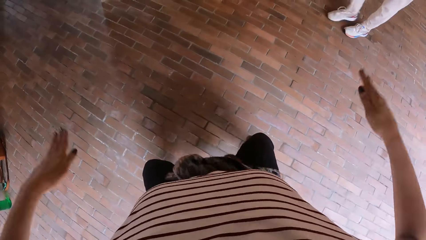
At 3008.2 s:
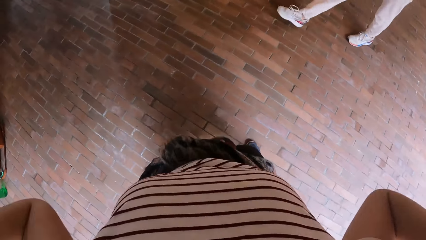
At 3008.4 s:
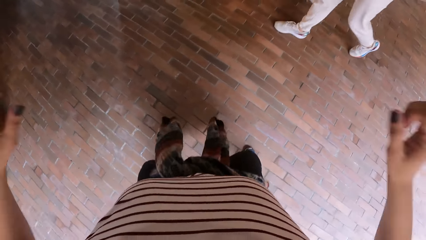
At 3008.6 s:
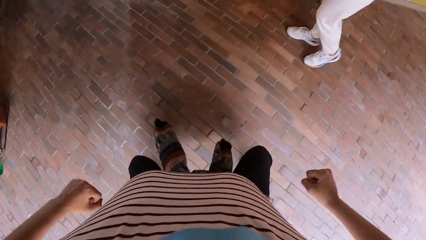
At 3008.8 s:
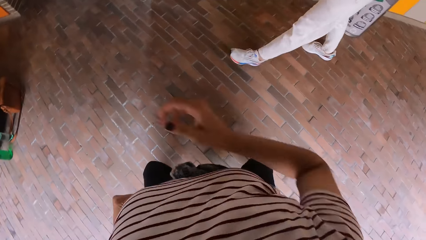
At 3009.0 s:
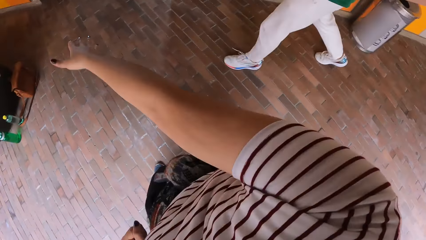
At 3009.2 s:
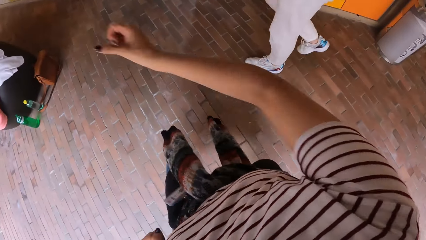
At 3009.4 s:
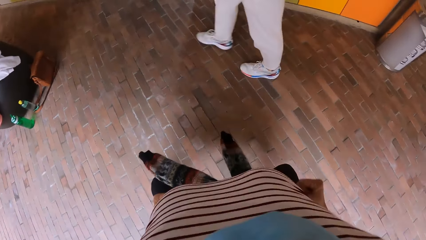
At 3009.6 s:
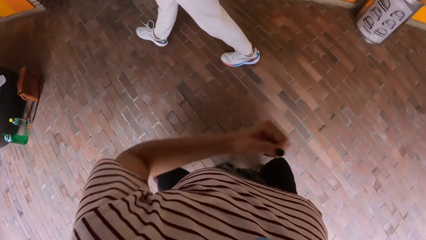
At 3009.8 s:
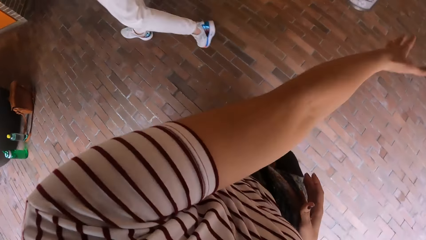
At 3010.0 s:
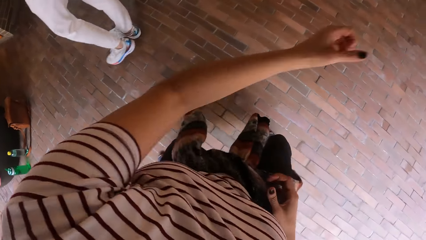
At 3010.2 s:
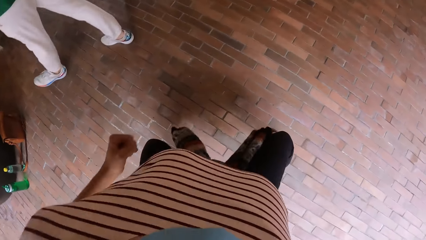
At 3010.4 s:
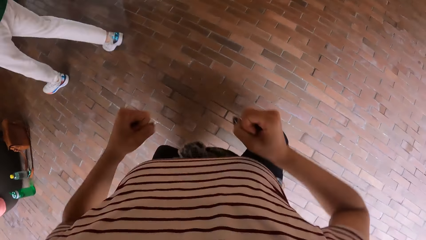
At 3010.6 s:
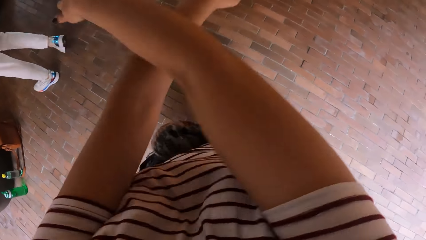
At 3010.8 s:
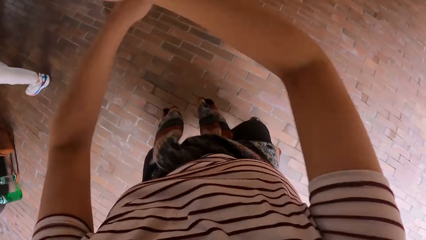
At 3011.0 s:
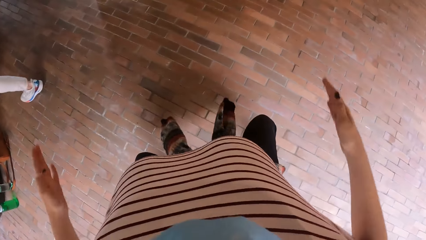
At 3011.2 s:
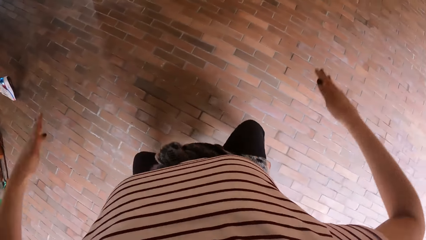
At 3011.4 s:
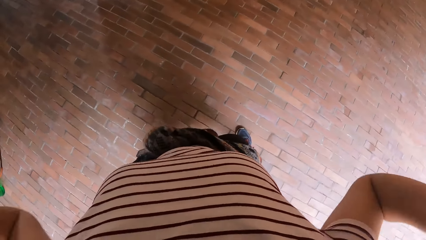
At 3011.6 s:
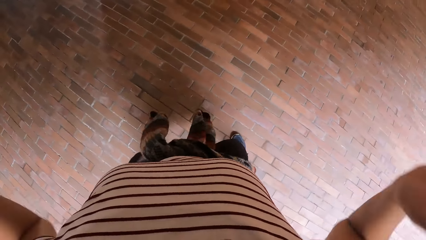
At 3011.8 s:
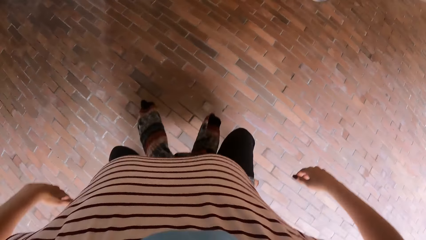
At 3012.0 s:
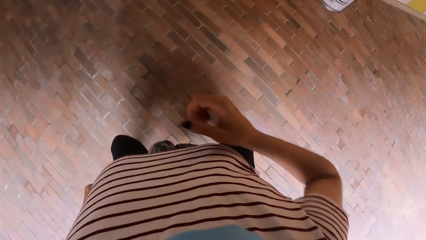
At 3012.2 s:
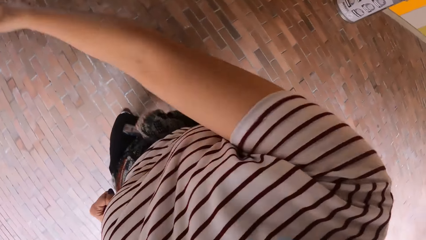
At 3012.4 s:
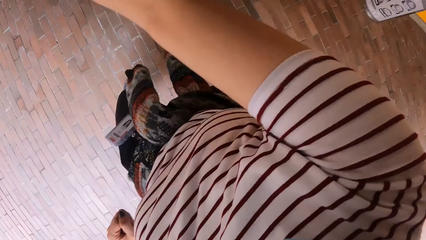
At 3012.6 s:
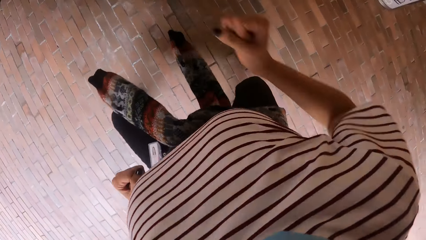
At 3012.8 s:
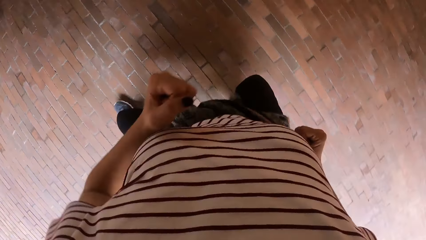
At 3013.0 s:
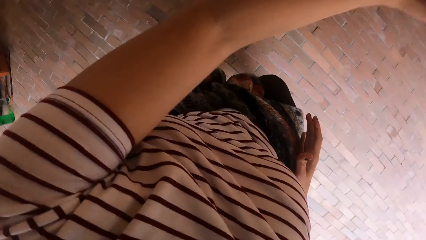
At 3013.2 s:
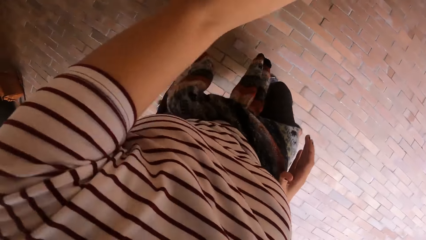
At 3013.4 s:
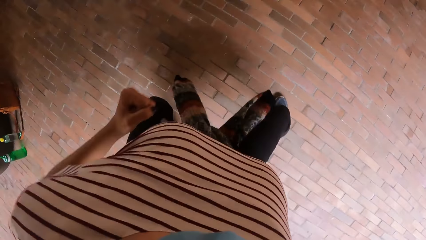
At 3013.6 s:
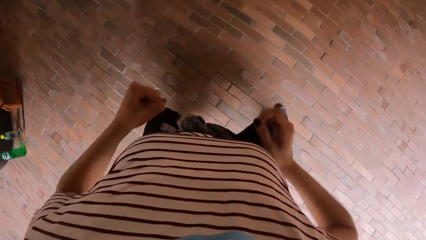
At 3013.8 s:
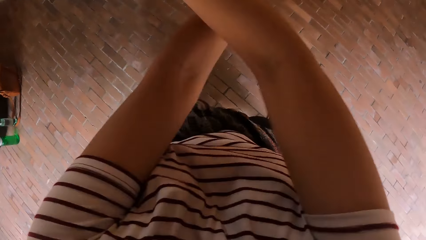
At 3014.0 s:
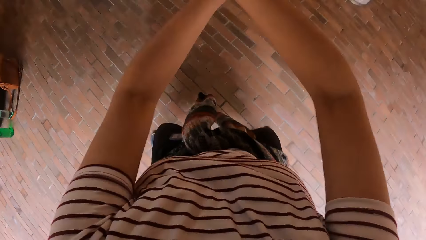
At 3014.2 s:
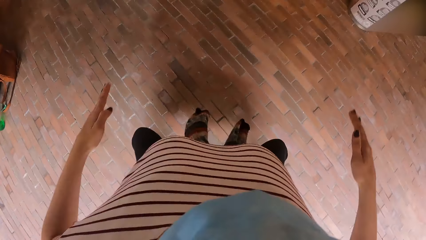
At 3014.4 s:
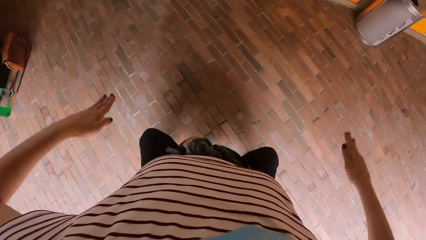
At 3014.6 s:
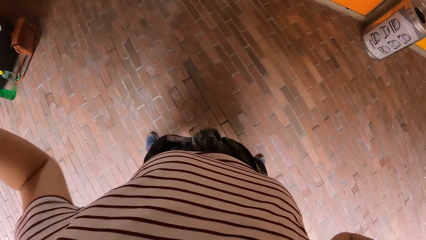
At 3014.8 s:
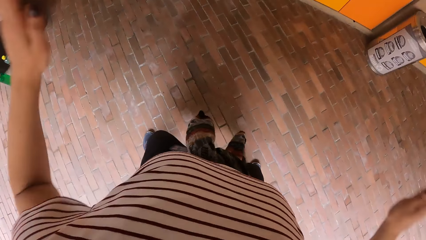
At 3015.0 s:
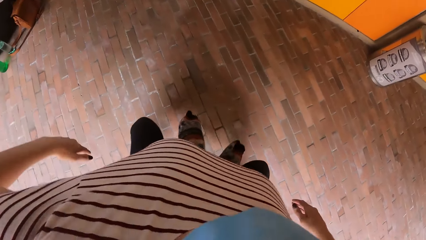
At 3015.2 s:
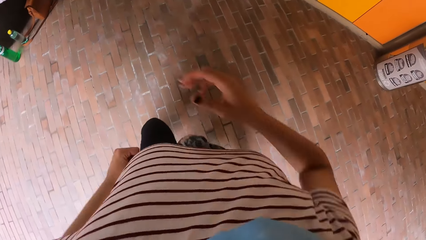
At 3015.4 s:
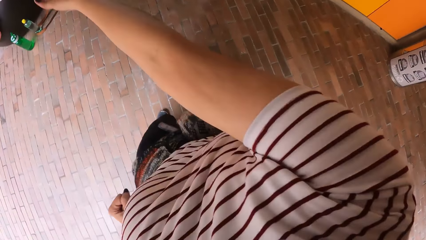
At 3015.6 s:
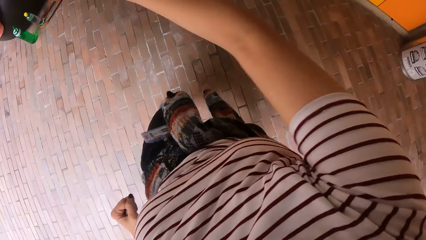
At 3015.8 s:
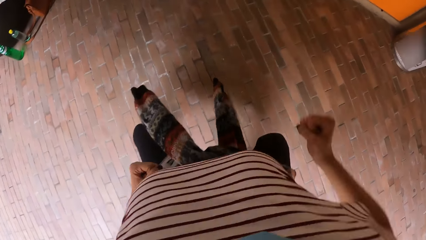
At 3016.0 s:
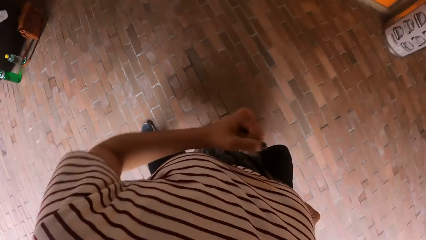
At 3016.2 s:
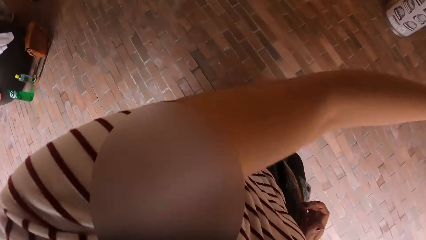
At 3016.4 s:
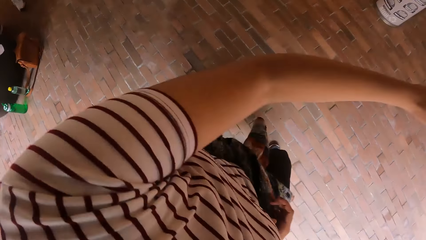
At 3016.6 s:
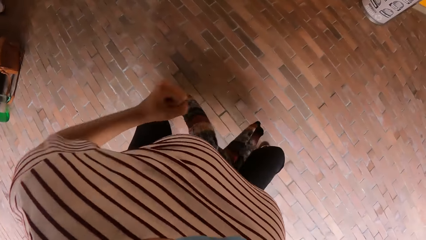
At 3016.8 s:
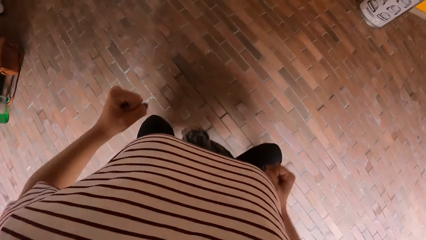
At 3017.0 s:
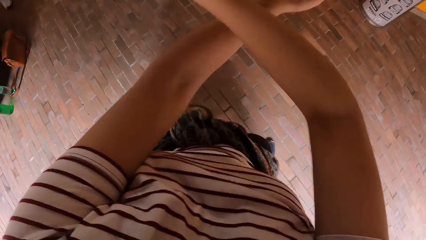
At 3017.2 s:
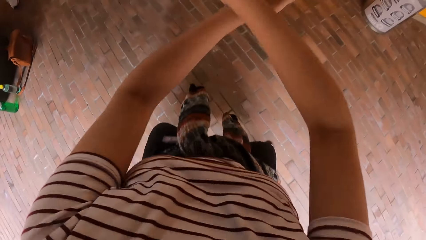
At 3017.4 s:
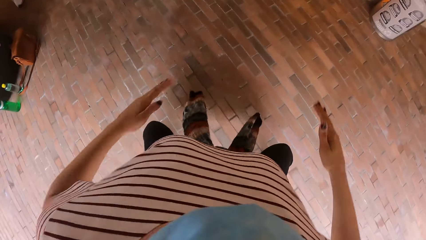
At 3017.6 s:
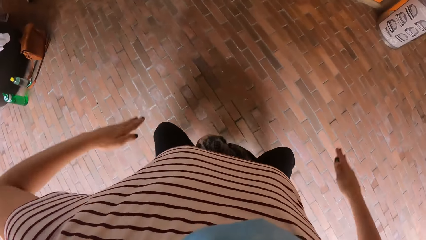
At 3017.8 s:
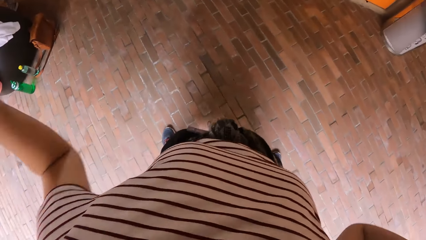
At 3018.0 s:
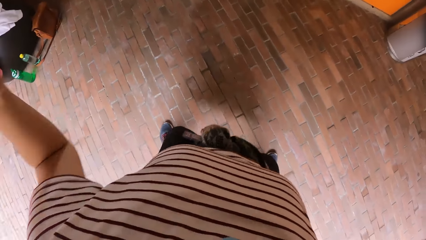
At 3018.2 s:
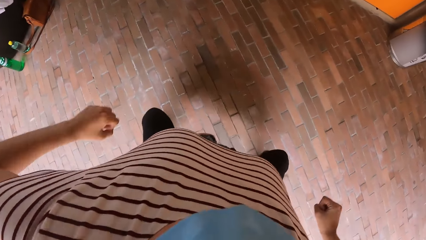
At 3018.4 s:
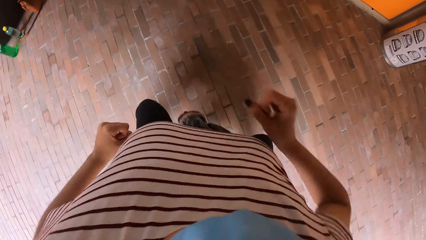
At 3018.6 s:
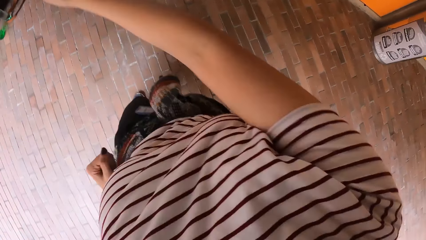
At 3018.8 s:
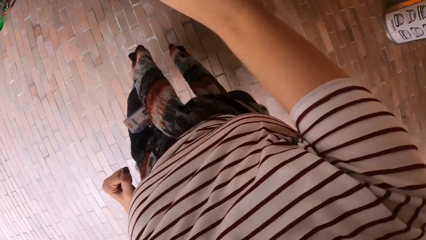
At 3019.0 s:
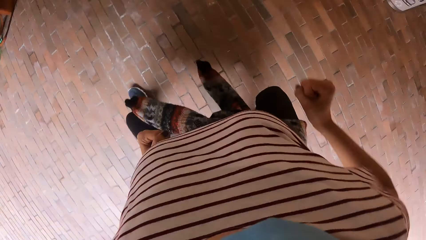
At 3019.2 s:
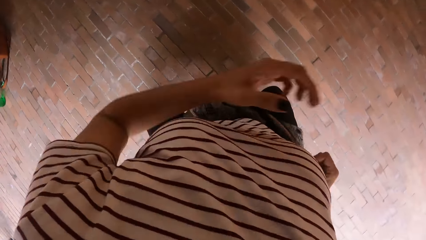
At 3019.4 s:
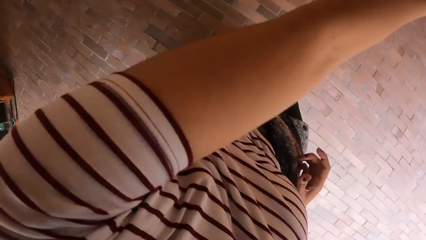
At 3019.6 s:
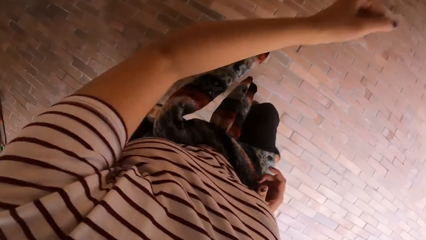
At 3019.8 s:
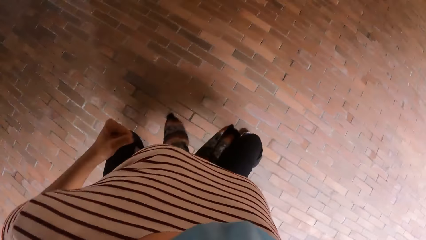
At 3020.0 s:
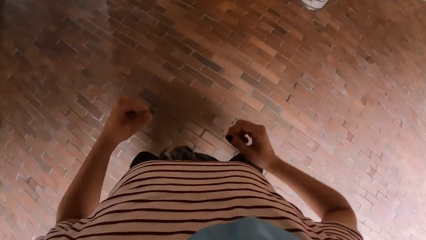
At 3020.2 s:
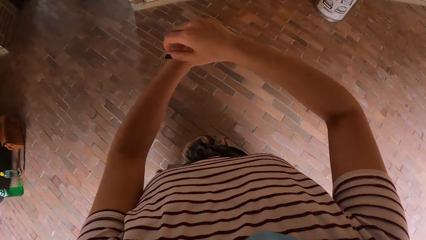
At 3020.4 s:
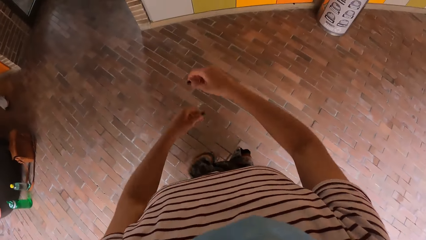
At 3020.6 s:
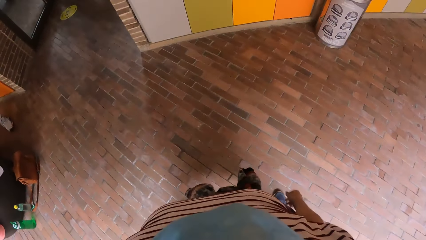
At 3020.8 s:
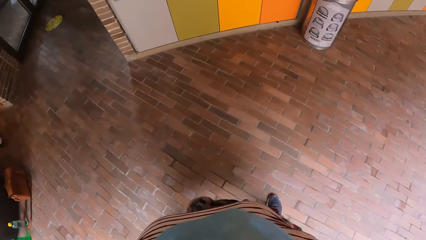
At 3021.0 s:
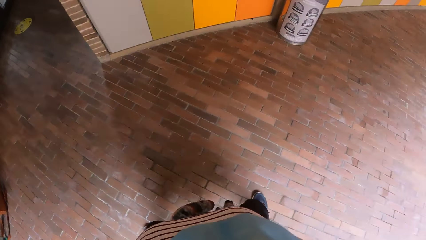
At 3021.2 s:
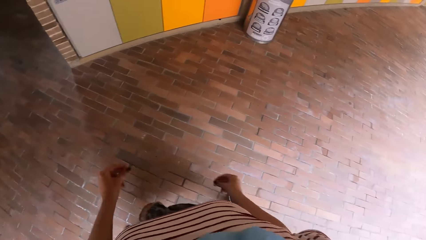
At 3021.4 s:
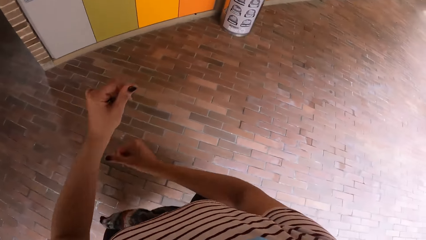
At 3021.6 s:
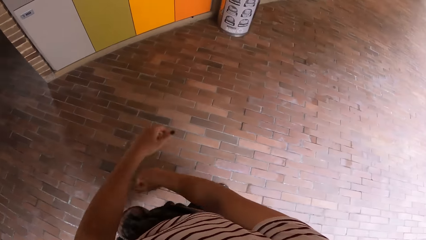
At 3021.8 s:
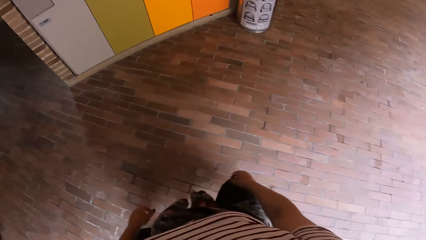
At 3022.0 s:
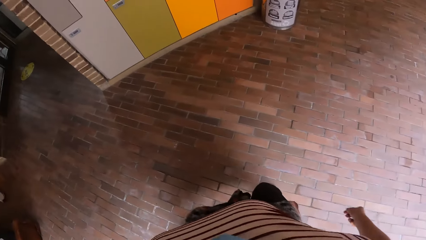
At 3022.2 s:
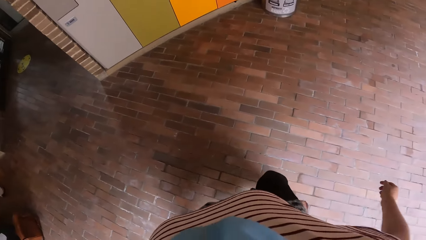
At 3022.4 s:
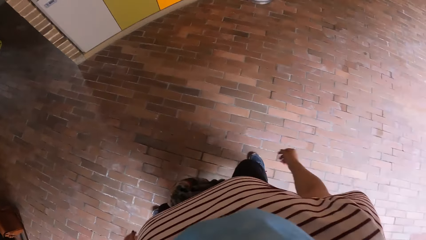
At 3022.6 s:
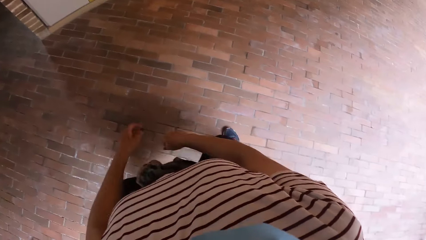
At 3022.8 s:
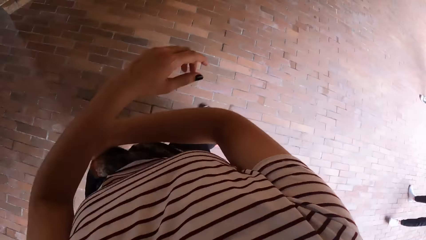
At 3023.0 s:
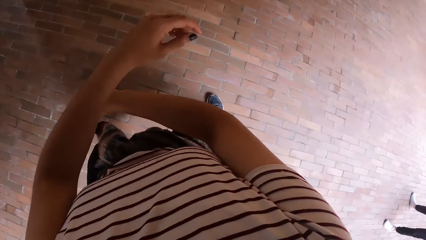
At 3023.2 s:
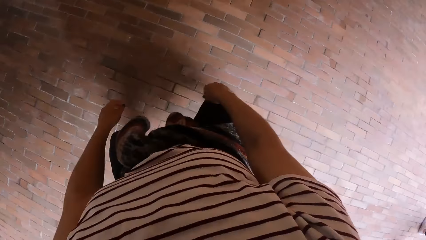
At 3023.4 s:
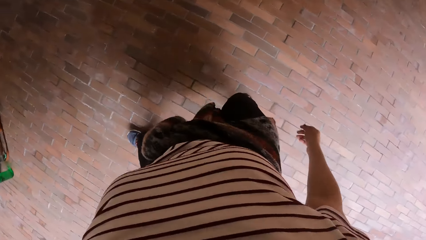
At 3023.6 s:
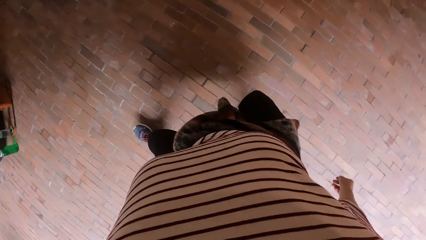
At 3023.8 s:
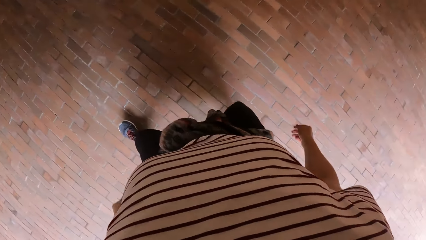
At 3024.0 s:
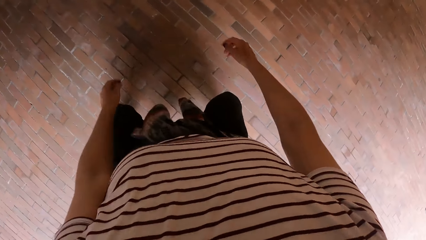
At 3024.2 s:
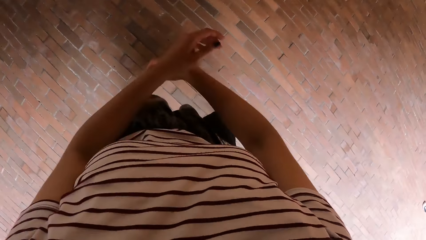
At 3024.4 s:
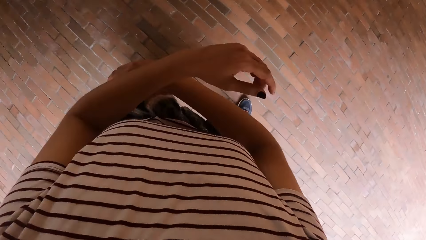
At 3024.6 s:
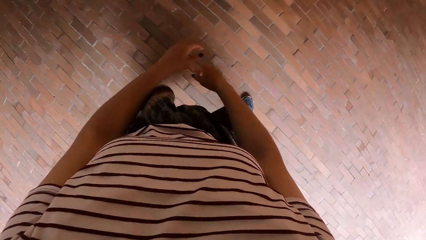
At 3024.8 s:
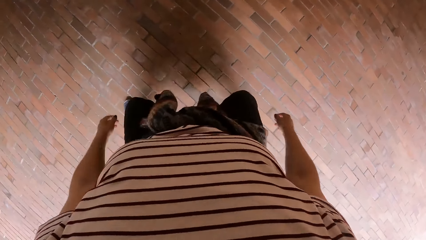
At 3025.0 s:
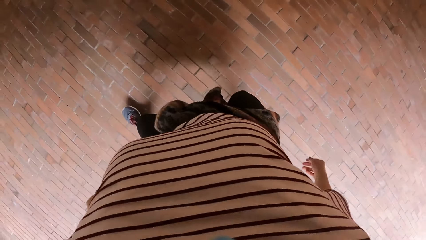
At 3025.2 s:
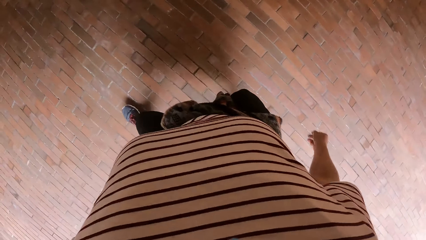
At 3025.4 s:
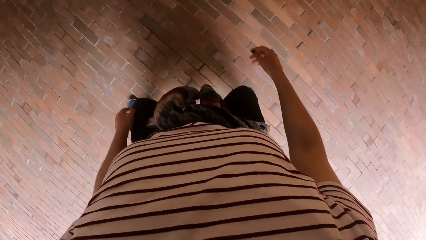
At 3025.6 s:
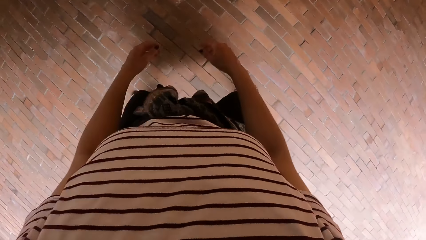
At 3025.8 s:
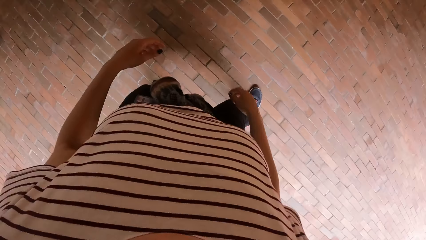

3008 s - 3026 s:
The man walks past the camera wearer.
